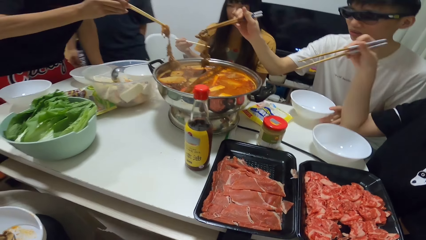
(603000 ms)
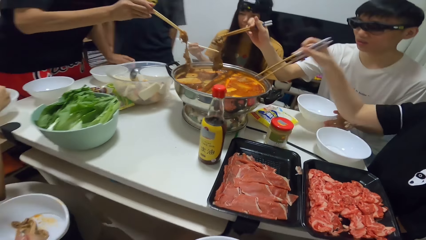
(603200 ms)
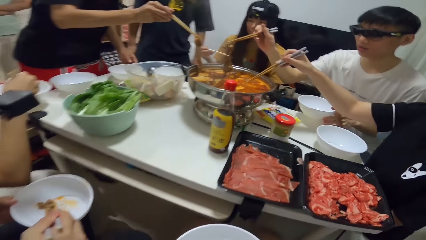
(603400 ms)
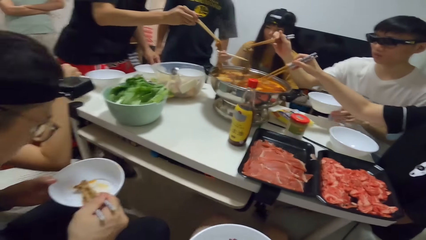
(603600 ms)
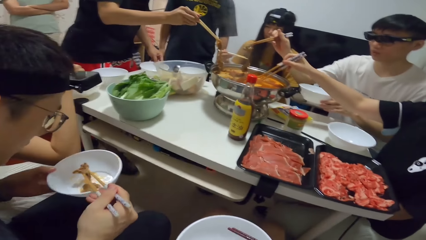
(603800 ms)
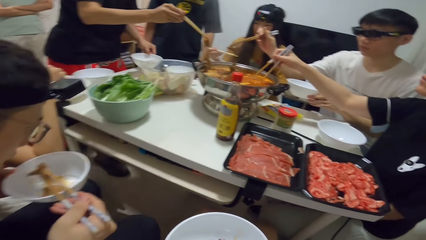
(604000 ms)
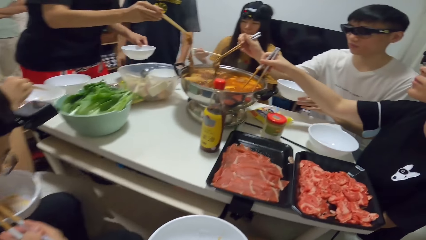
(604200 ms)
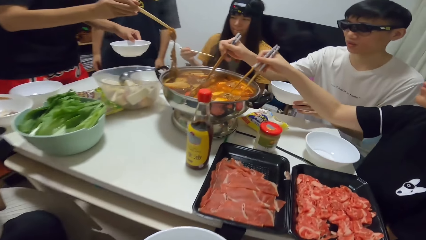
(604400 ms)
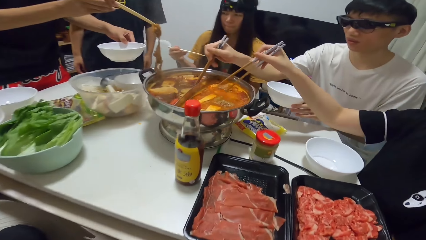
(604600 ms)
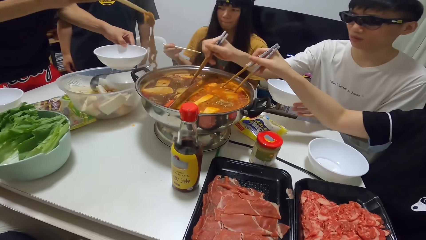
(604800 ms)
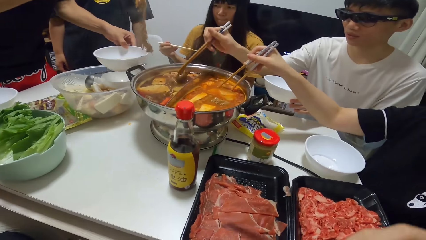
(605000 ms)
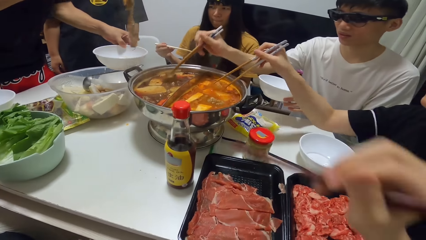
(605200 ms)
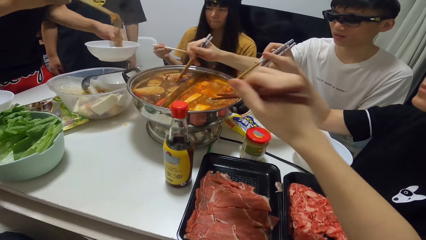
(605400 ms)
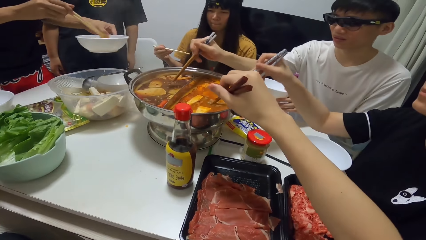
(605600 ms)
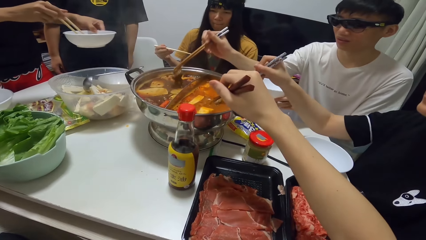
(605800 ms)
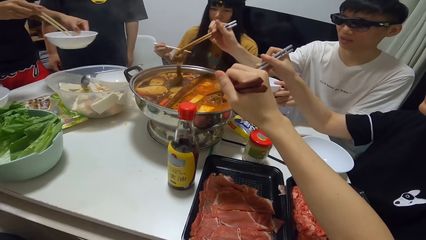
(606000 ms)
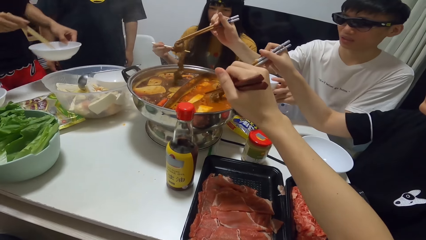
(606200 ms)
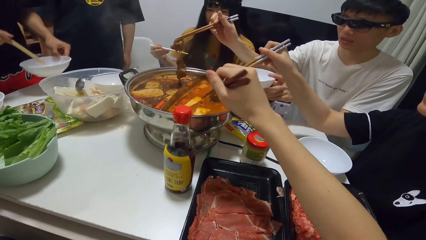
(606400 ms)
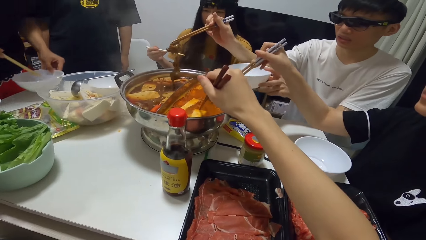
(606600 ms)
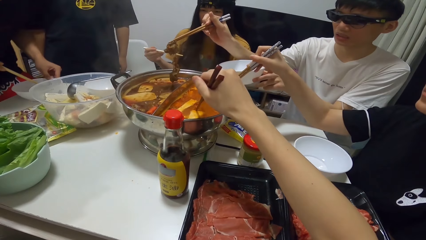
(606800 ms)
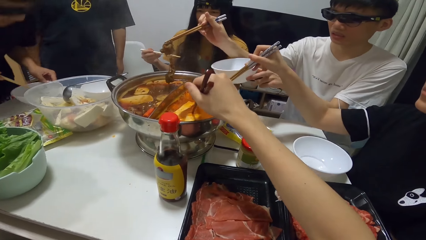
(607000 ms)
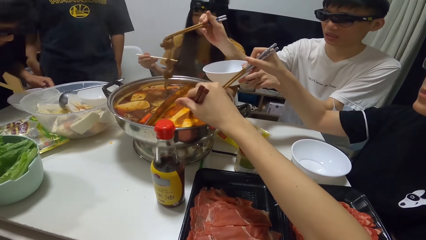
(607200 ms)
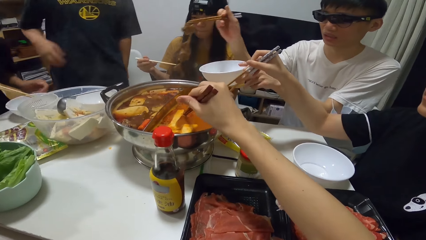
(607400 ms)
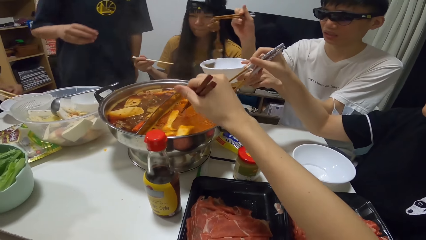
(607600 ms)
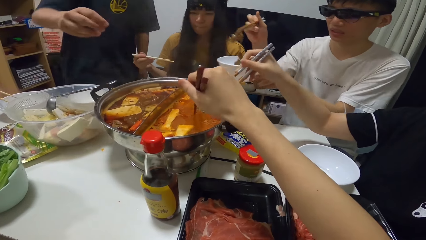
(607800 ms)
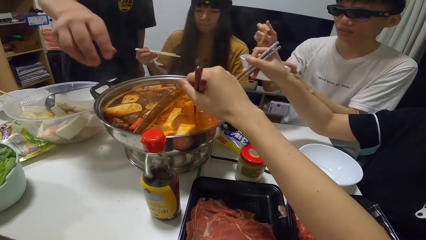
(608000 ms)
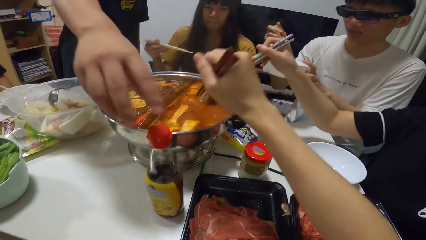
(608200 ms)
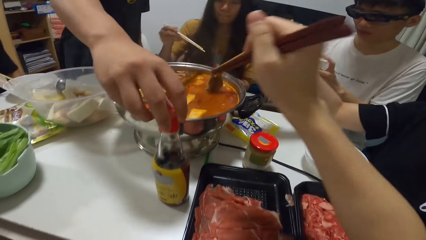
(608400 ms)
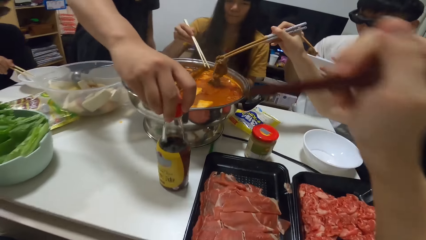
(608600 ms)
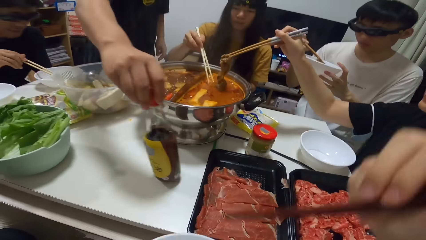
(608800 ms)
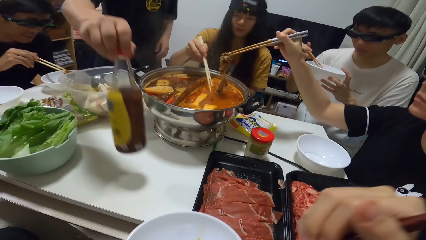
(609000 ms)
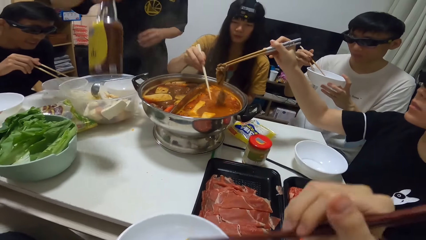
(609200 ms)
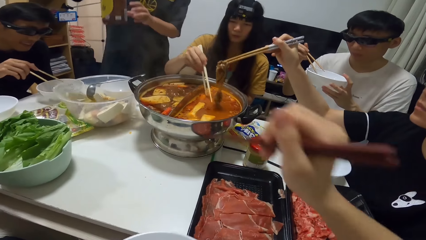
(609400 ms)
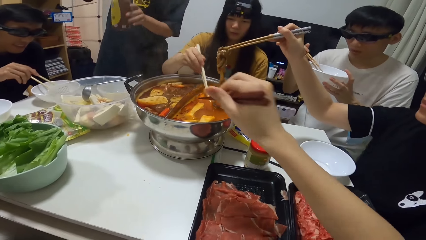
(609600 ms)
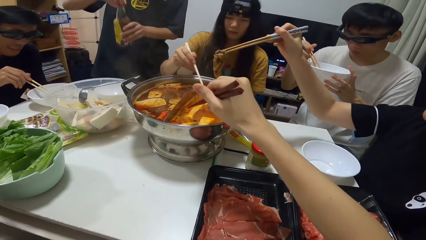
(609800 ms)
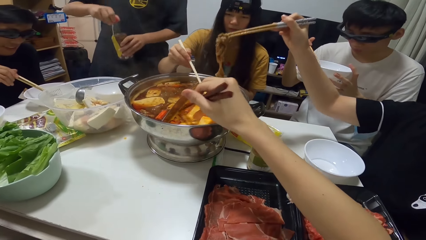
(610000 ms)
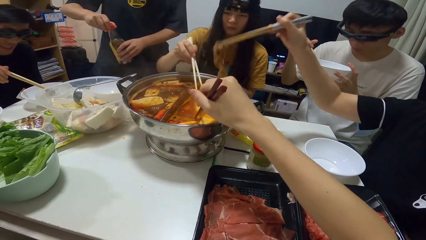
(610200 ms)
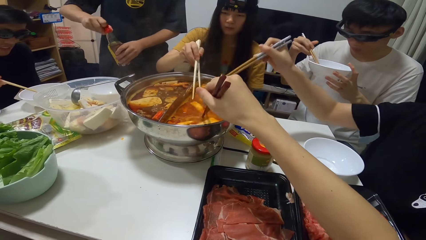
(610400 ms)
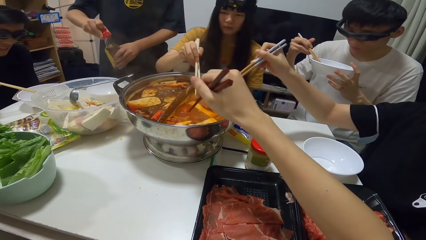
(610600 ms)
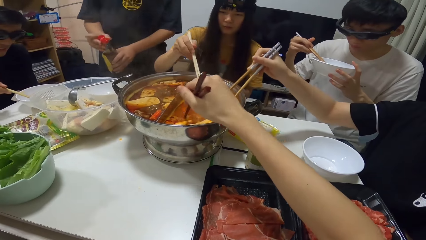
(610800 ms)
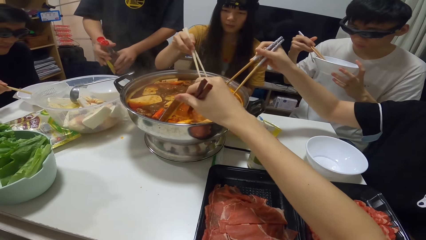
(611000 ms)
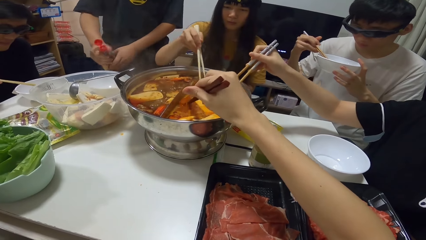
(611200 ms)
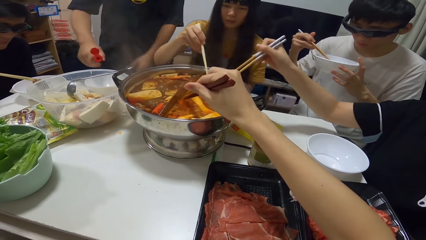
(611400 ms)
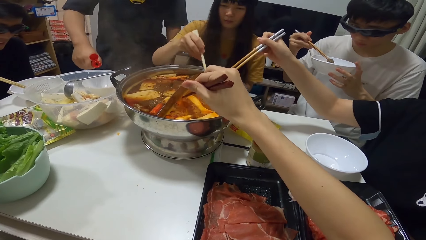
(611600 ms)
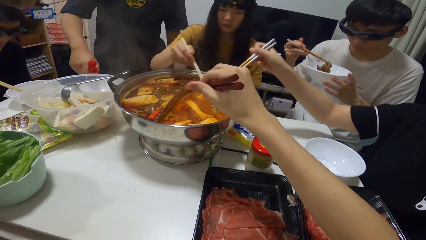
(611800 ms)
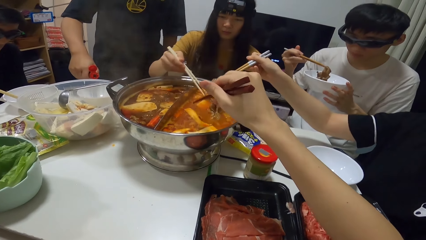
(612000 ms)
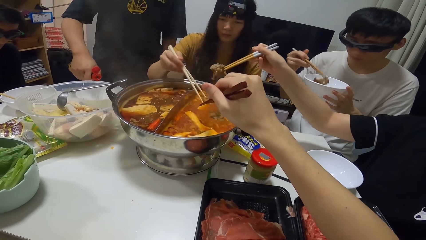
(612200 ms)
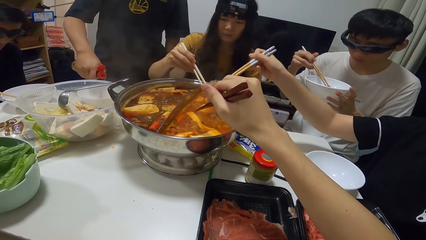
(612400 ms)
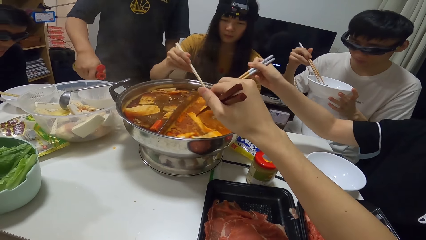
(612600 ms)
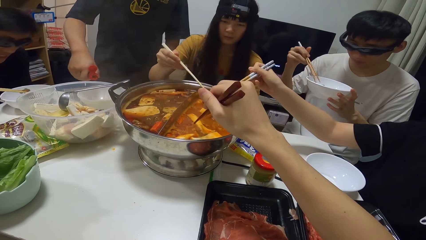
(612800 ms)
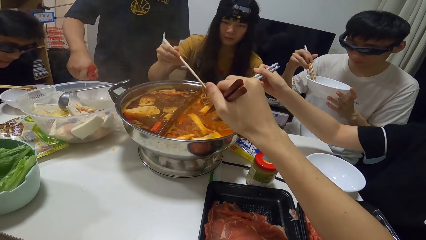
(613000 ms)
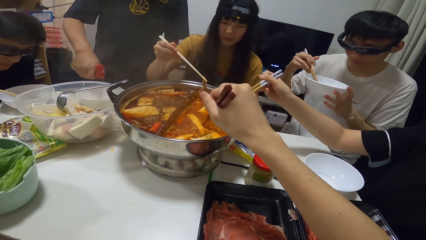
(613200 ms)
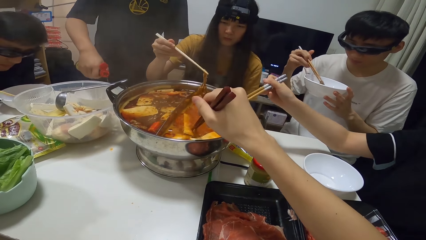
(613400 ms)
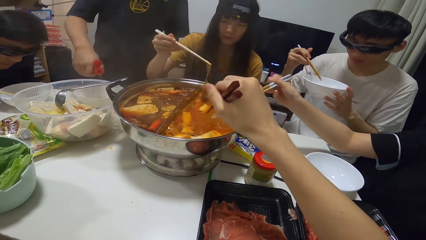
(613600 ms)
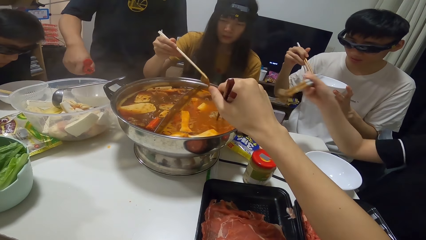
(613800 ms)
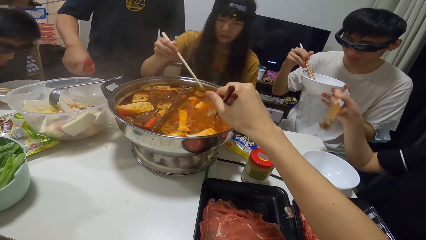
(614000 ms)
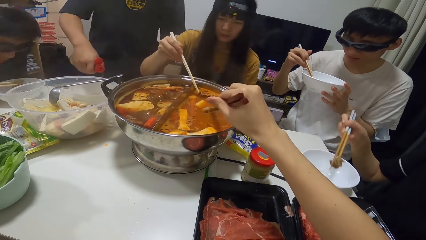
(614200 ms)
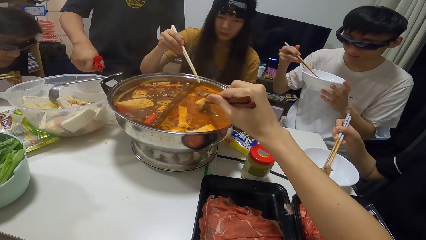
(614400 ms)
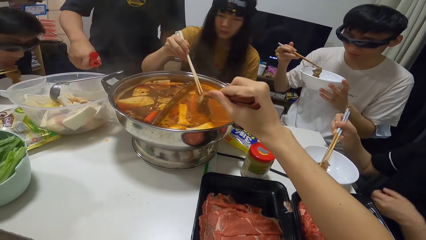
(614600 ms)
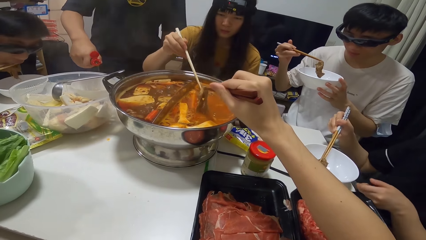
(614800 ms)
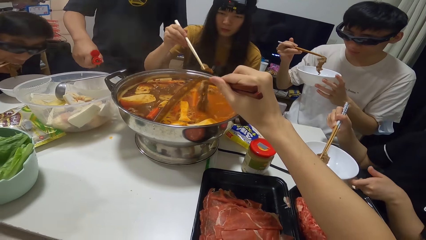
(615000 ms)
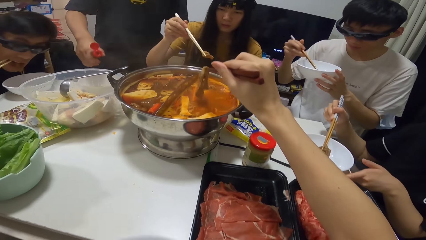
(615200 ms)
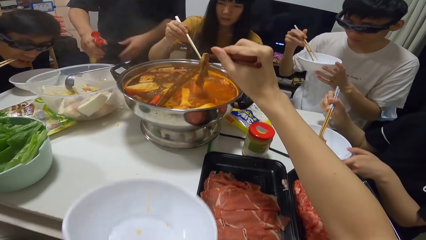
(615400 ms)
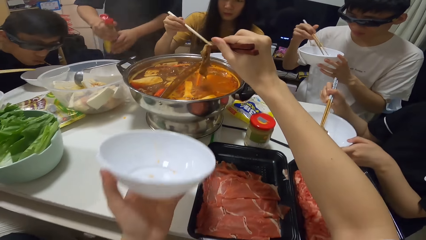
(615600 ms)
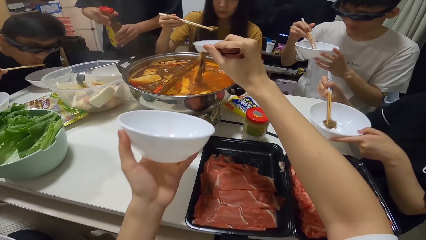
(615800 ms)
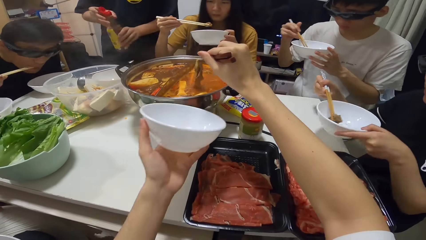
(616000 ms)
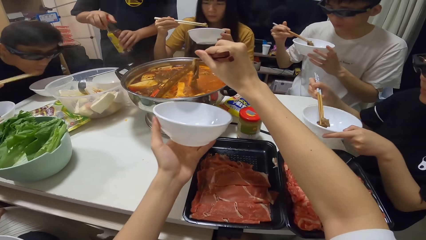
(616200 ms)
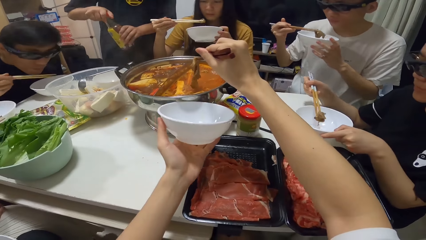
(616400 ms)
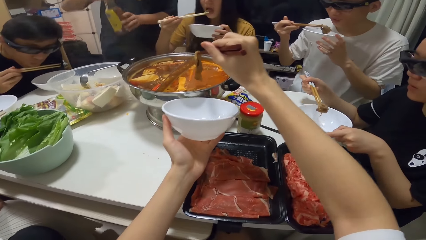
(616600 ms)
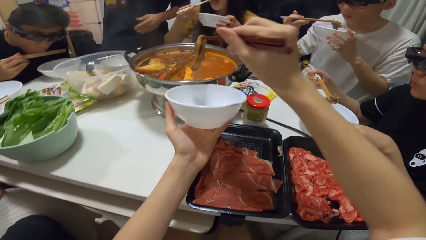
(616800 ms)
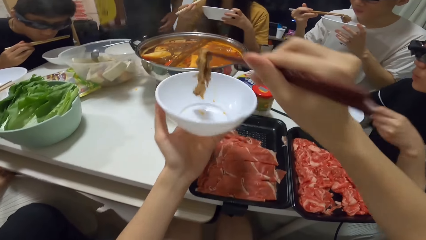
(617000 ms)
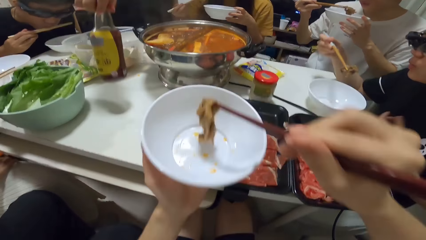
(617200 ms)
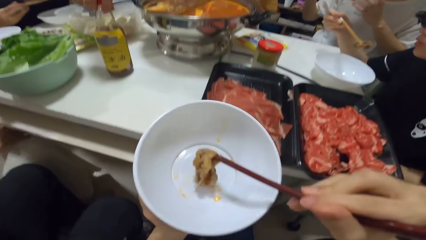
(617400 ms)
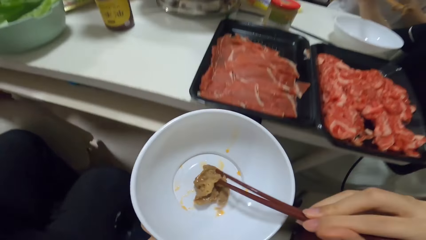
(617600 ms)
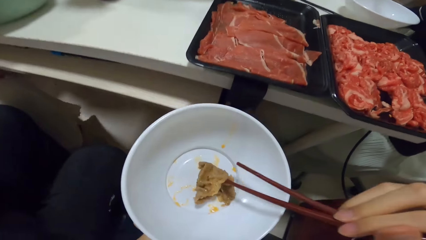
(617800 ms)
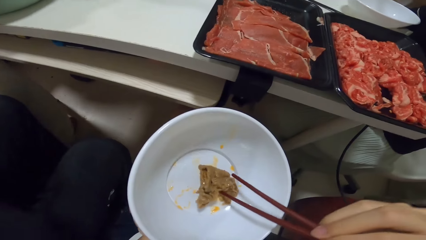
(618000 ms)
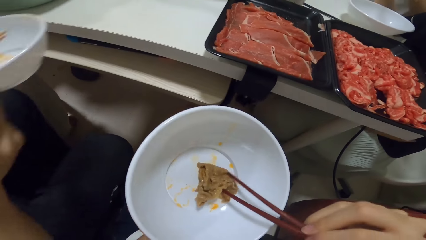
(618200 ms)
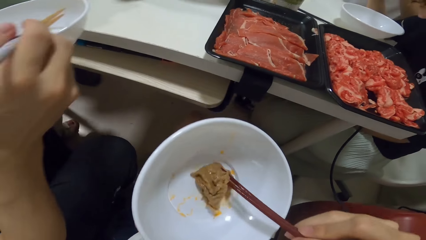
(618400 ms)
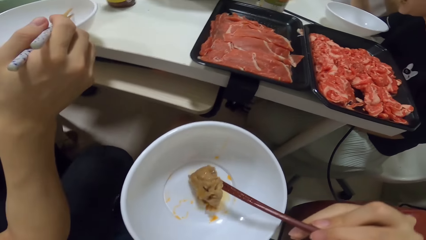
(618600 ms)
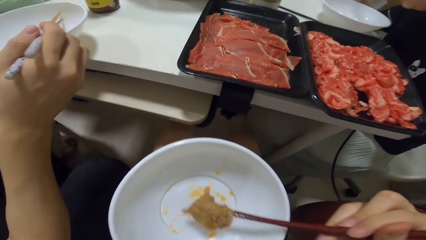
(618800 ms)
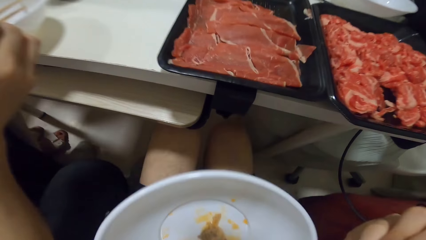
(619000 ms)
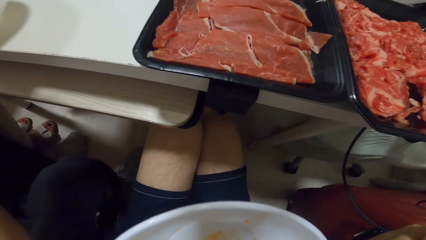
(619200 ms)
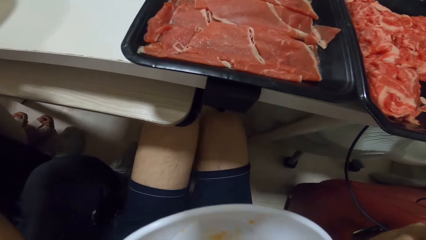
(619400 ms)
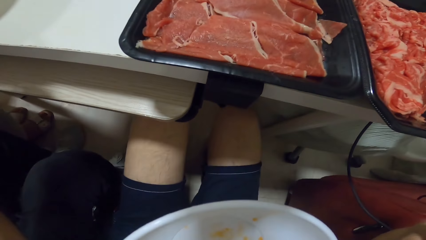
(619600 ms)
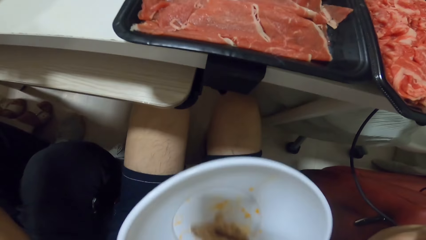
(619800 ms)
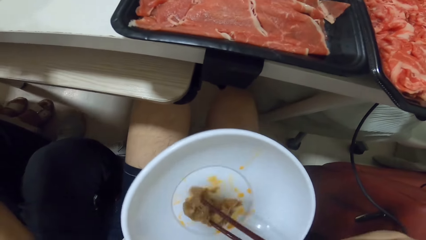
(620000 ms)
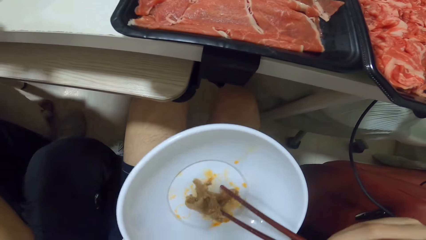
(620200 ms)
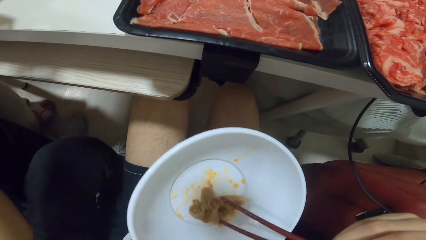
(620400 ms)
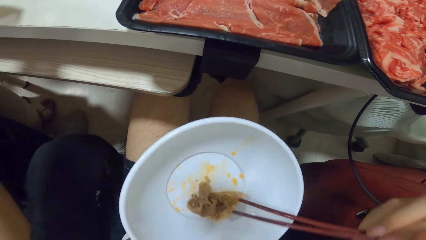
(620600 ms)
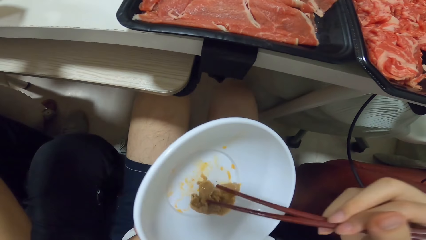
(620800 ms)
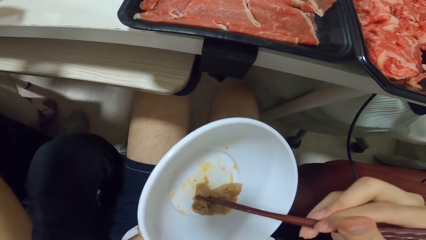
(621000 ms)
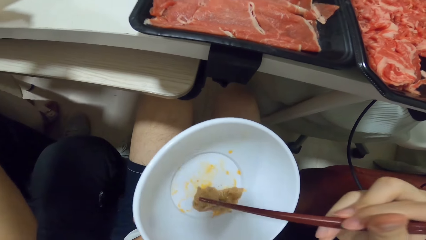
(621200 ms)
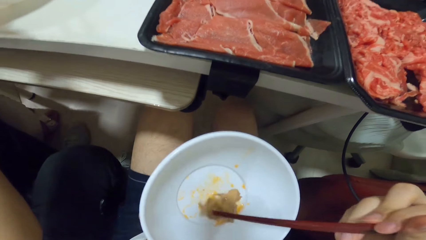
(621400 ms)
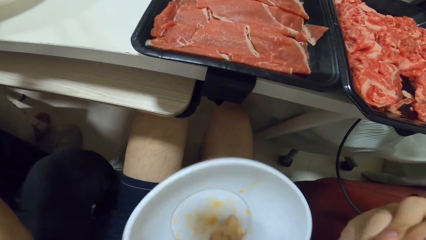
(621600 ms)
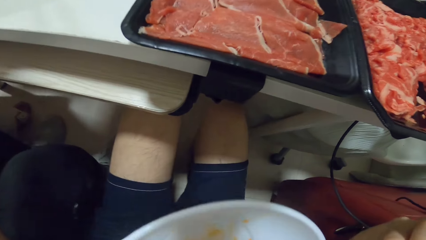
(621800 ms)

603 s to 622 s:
A man moves forward. Another man takes the meat with chopsticks. He puts the food into a bowl in his left hand. A third man takes the meat. The first man picks a bottle from the table with his right hand. Another man puts the food into a bowl in his left hand. A woman picks food from the pot with the chopsticks. The camera wearer takes the meat. The first man opens the bottle with his right hand and pours the tomato sauce from the bottle on the plate. Another woman picks food from the pot with the chopsticks. The camera wearer picks food from the pot with the chopsticks. He moves the plate. The second man eats the meat. The camera wearer puts the food into the bowl in his left hand. He eats the meat from the bowl.
